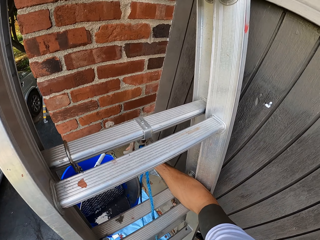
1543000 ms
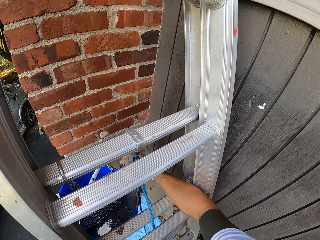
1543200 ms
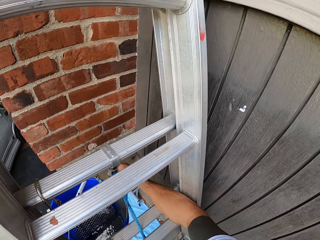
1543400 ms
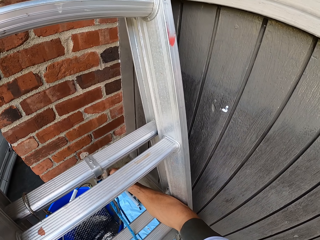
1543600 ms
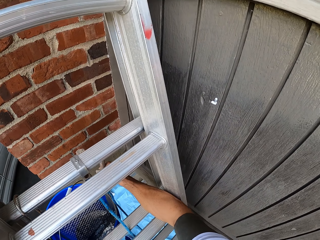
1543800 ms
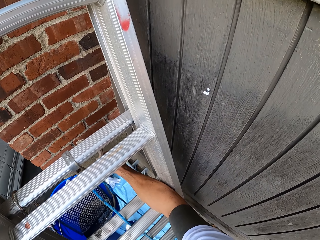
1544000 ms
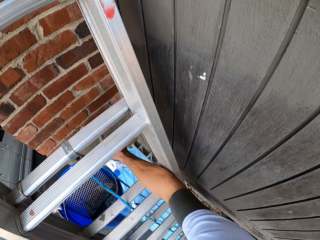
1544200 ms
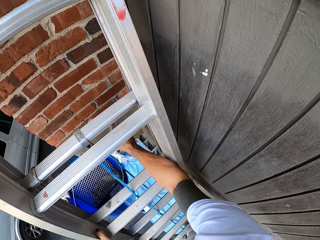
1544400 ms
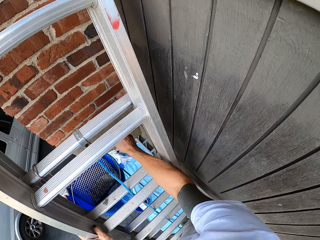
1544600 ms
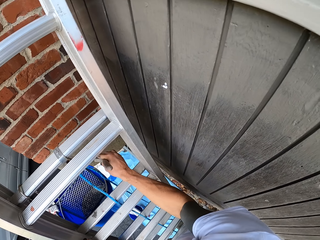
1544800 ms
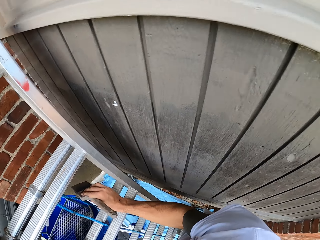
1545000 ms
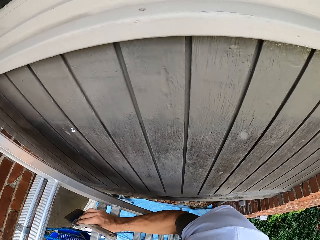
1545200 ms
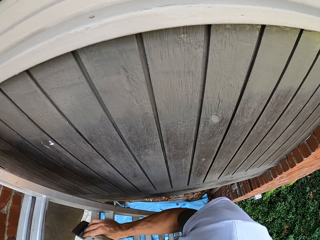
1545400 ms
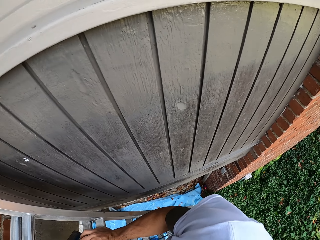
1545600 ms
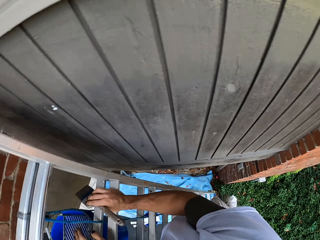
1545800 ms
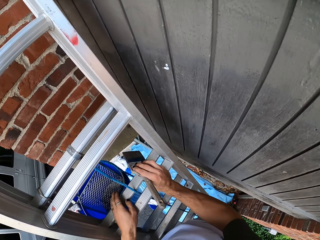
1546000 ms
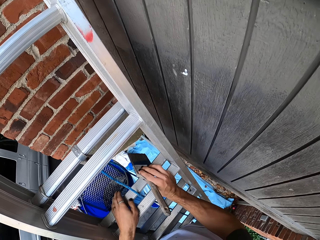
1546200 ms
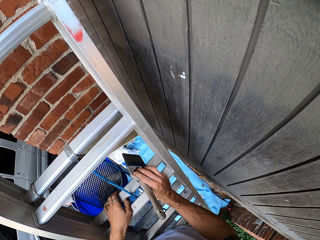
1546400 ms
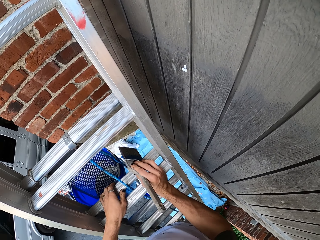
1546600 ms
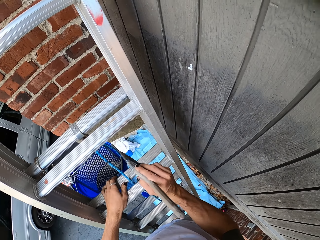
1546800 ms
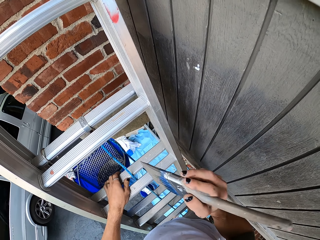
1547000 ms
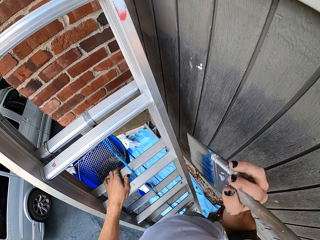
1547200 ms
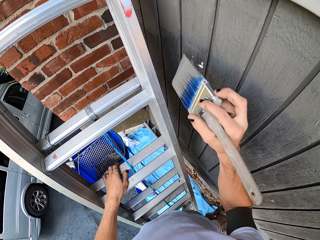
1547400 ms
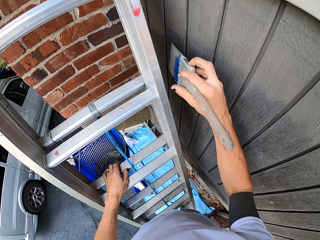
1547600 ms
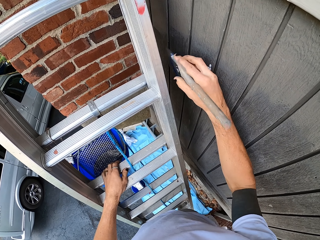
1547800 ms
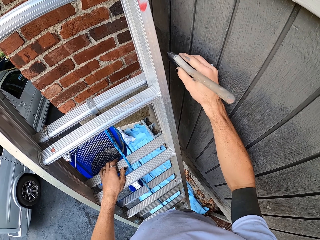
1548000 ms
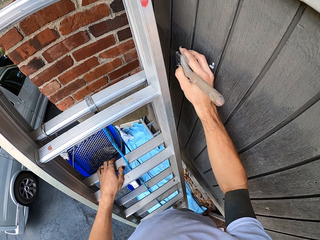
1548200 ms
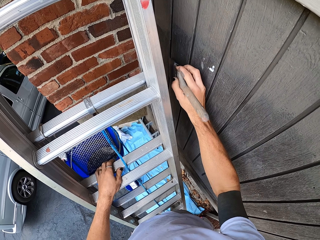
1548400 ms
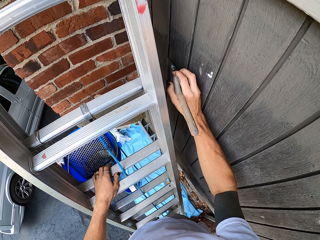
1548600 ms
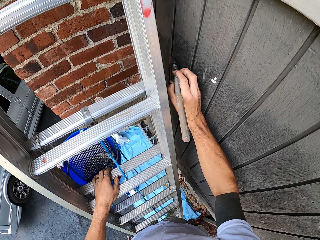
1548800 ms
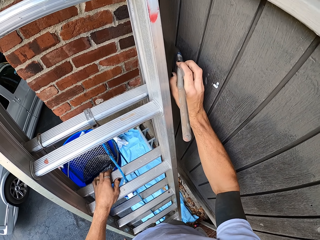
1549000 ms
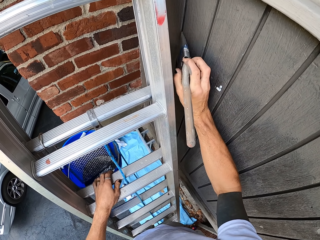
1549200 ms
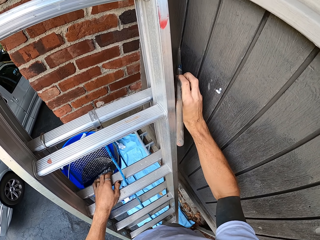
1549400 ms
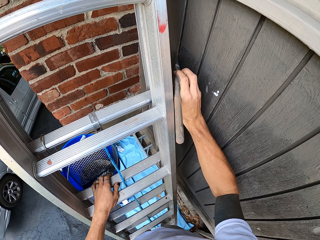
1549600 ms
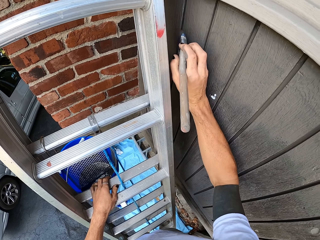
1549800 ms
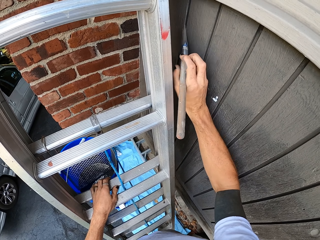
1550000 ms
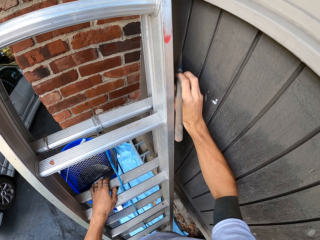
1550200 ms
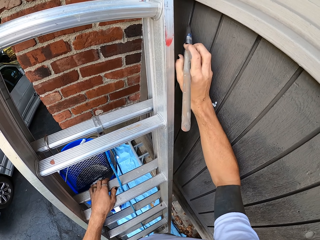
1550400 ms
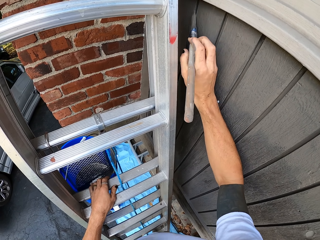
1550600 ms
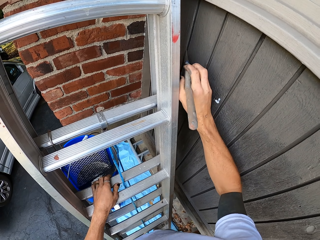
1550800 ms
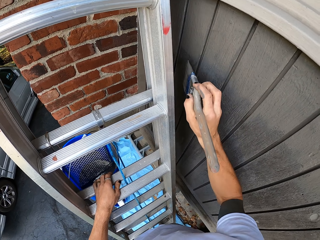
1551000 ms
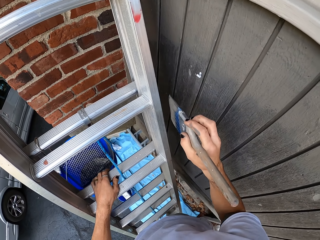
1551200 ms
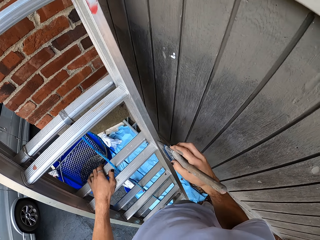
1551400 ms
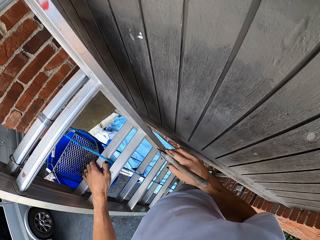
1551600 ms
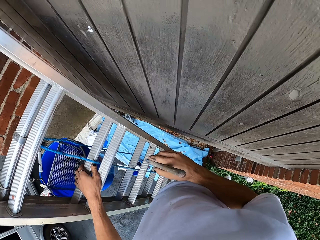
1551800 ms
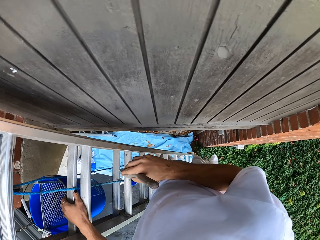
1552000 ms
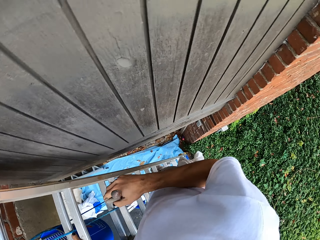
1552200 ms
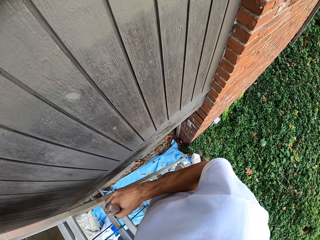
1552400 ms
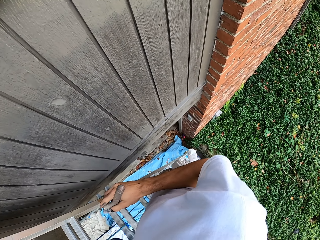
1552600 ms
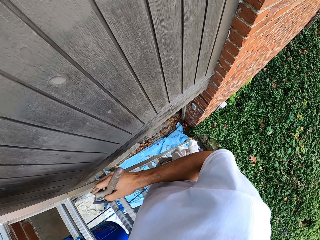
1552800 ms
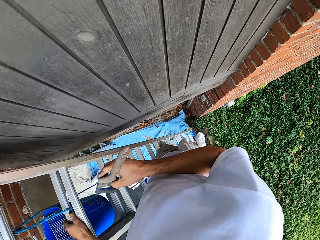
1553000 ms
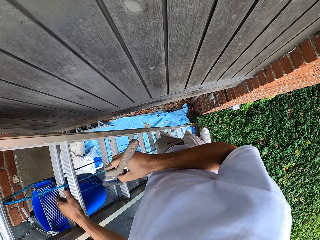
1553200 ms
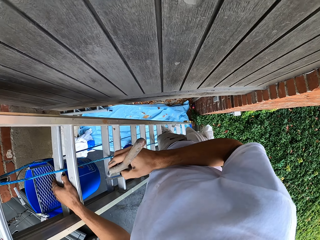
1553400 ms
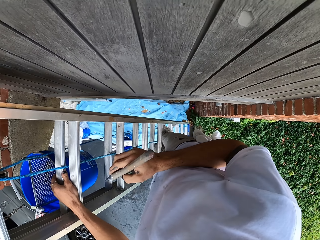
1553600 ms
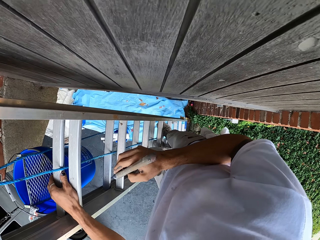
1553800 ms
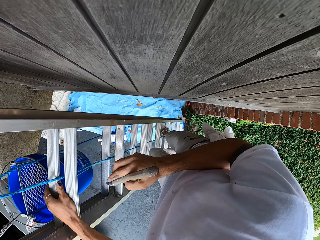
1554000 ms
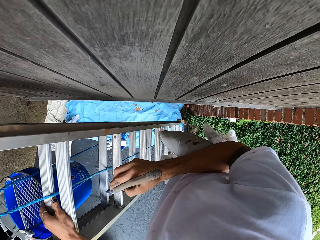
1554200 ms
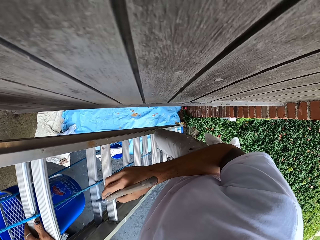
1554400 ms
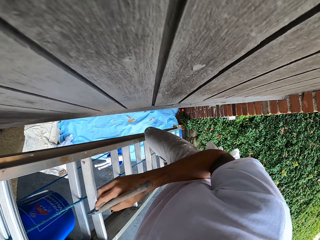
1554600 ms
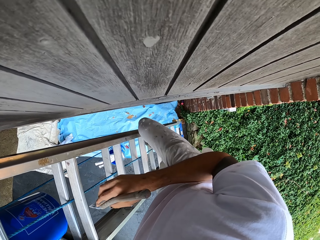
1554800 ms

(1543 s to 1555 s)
The camera wearer dips a paint brush in a bucket. They turn around. They hold the paint brush. They paint the wooden window or a wall with the paint brush. They turn around. They stand on the ladder.

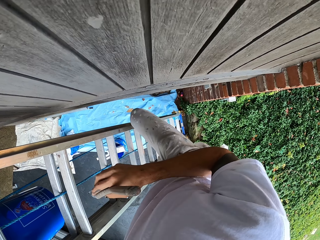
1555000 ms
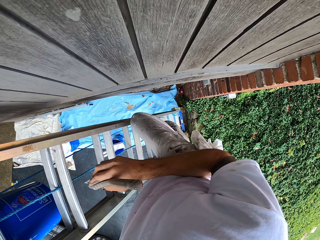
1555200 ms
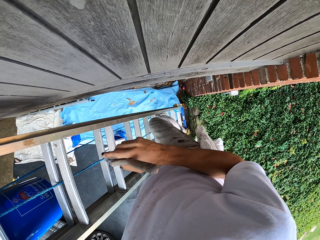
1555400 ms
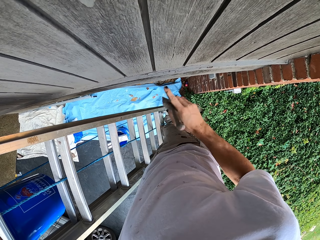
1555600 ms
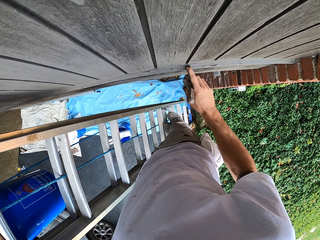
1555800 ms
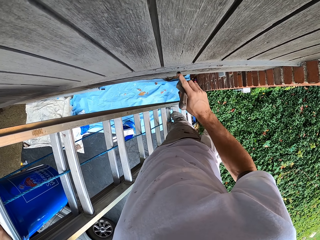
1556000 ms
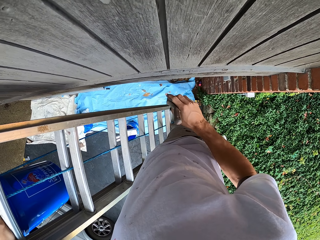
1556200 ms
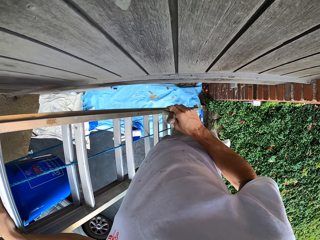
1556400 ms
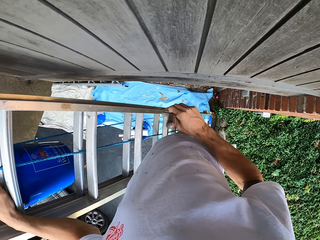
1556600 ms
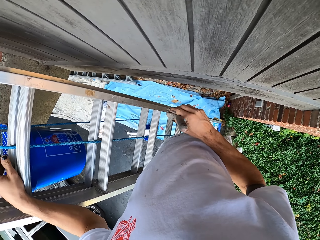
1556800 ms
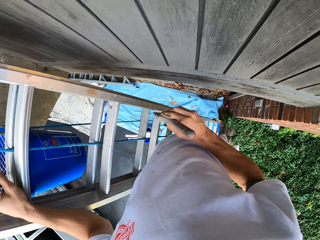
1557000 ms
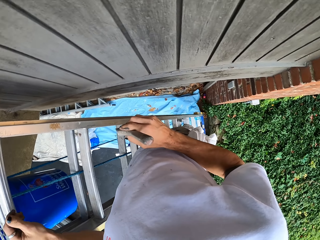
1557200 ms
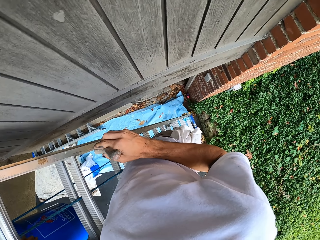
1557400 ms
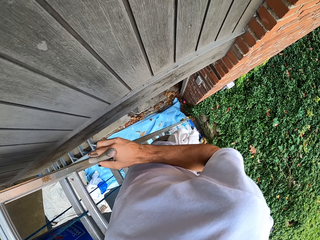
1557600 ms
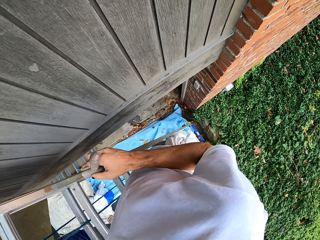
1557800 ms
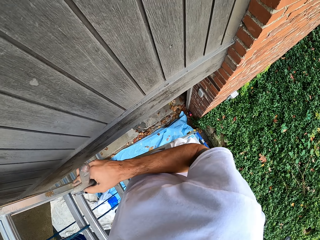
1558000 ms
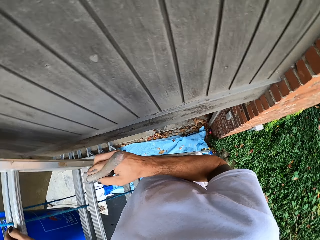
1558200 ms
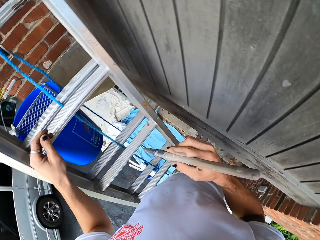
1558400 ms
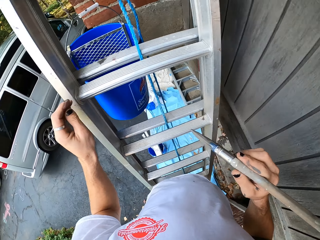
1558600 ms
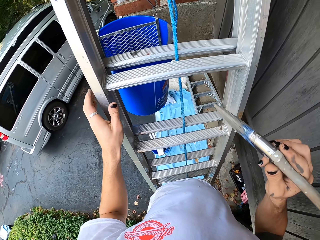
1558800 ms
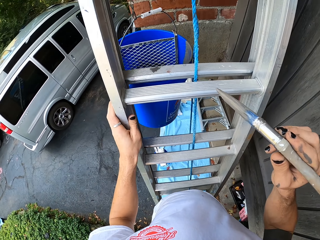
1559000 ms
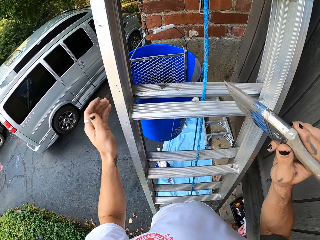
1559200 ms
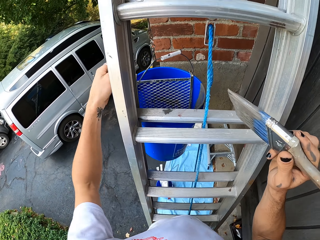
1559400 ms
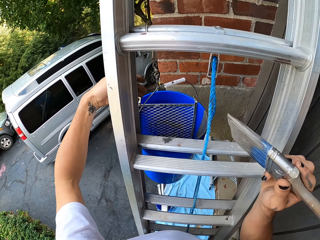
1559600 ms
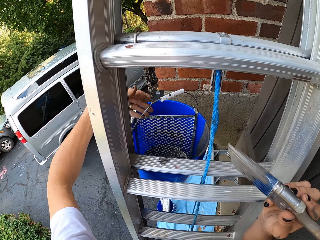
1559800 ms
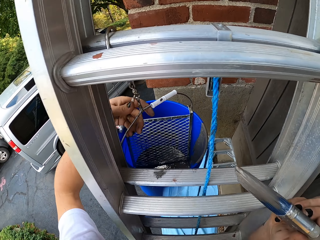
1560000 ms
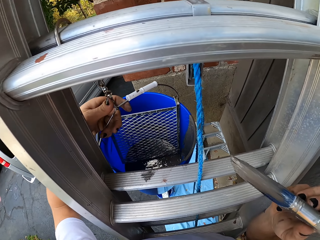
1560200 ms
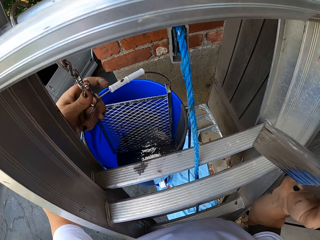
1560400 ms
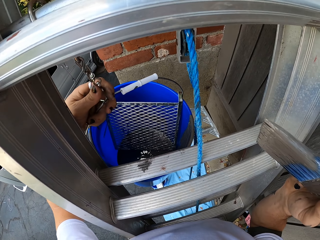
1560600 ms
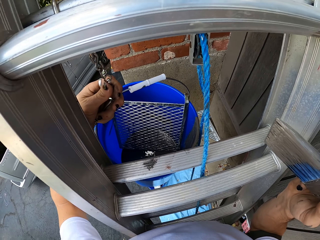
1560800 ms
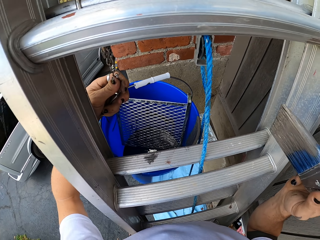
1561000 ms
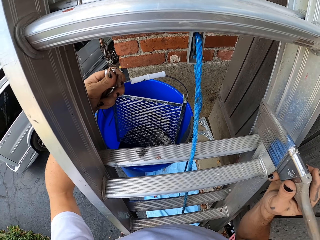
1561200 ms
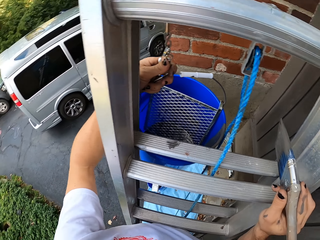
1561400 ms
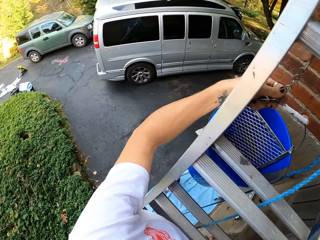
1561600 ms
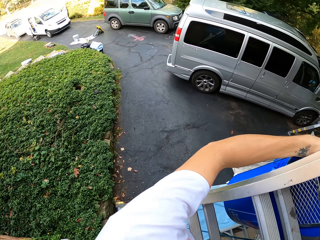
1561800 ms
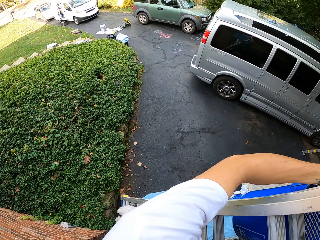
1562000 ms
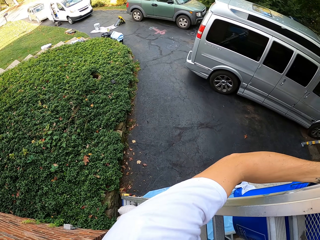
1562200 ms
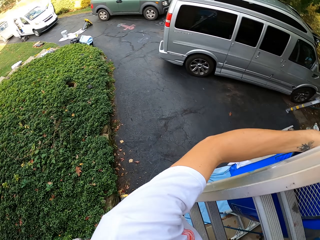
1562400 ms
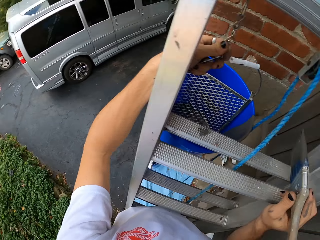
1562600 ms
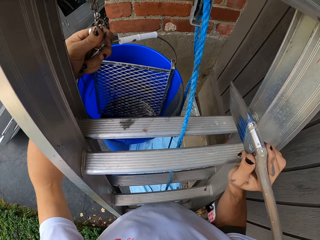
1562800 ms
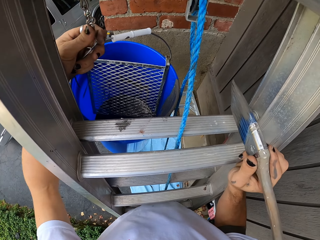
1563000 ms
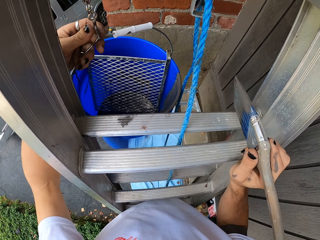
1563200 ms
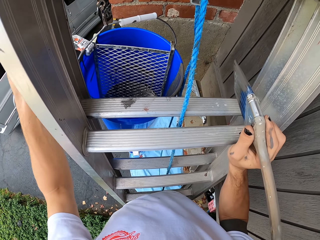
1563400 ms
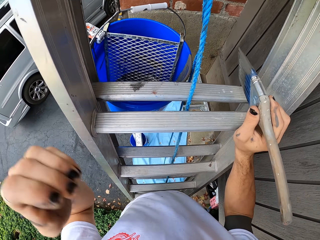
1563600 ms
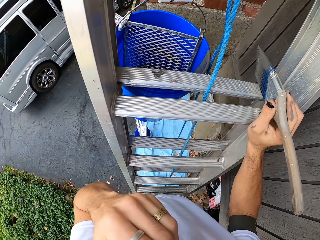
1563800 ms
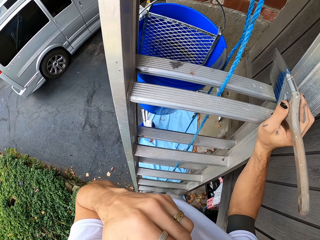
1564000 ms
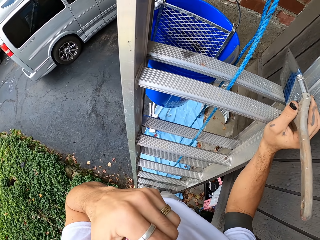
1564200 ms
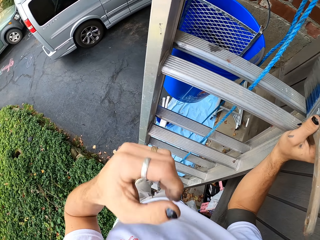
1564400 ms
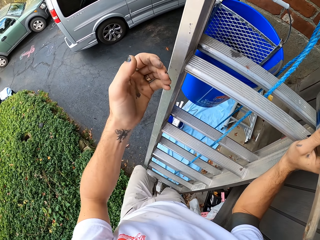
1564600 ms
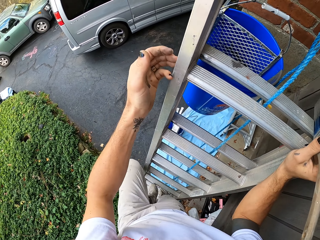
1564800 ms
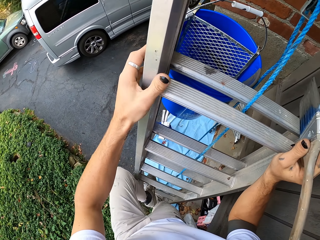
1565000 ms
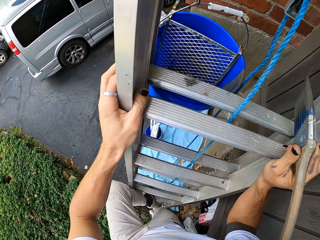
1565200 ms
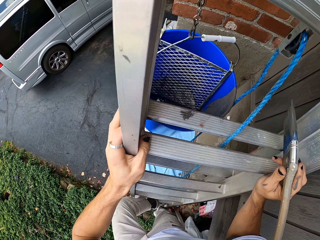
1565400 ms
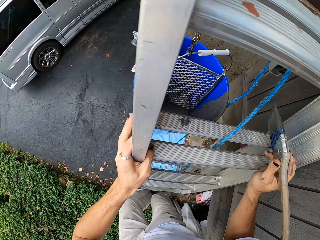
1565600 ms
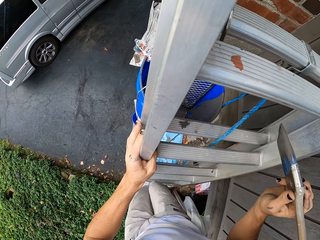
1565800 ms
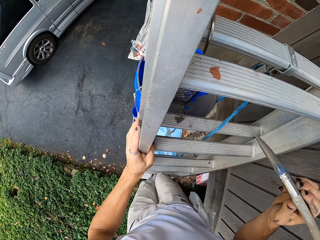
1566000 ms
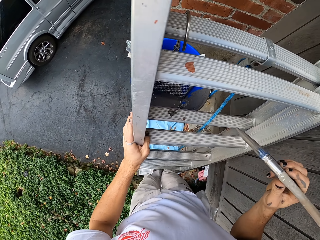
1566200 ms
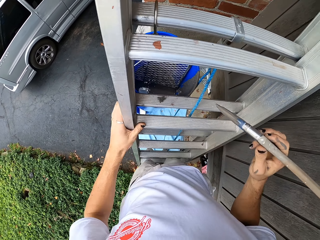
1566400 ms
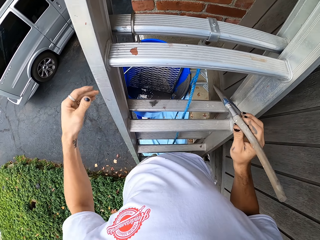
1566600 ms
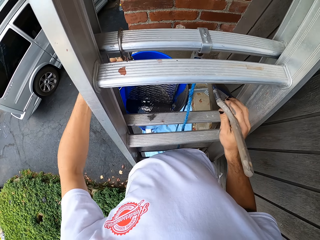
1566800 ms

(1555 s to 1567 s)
The camera wearer holds a paint brush. They turn around. They hold a bucket handle. They turn around. They hold a ladder stand.
